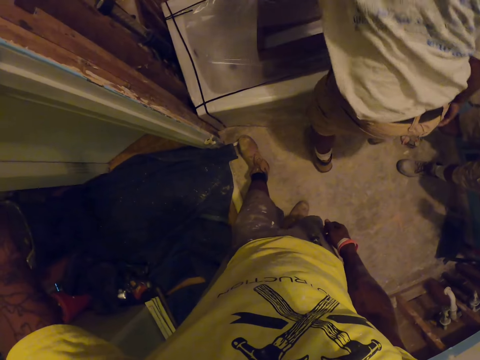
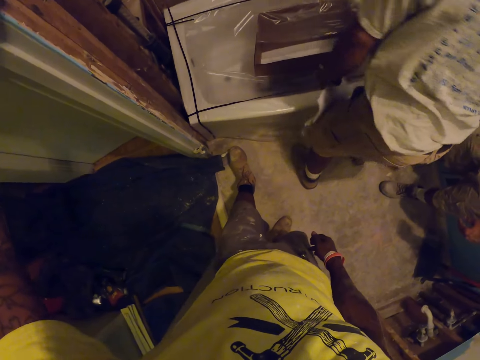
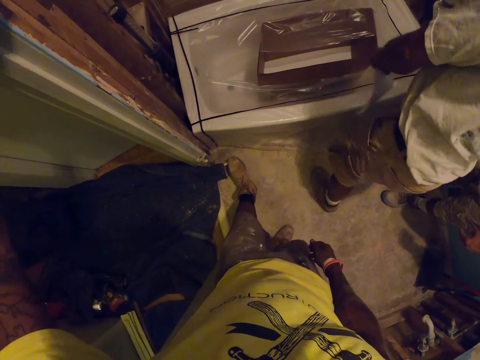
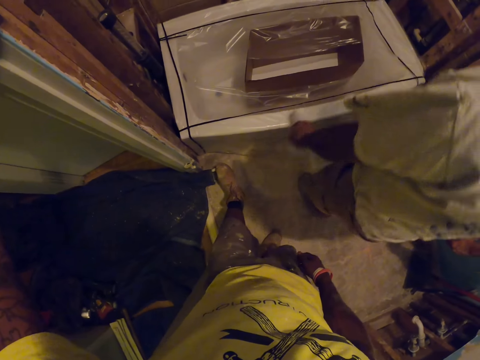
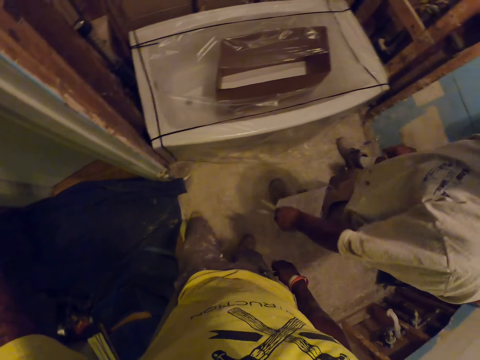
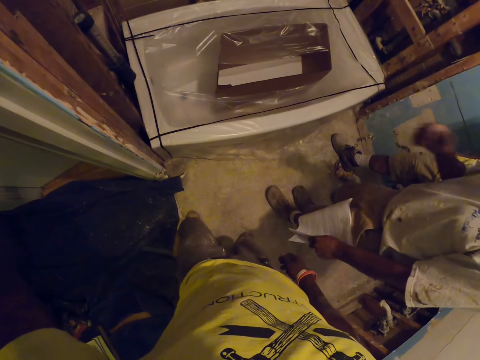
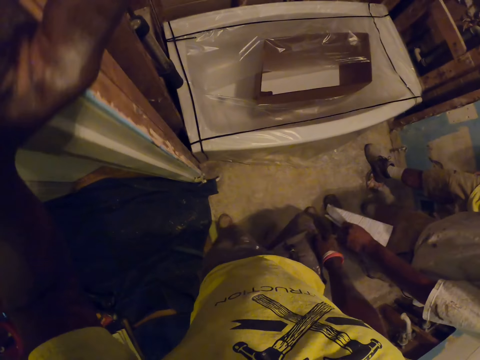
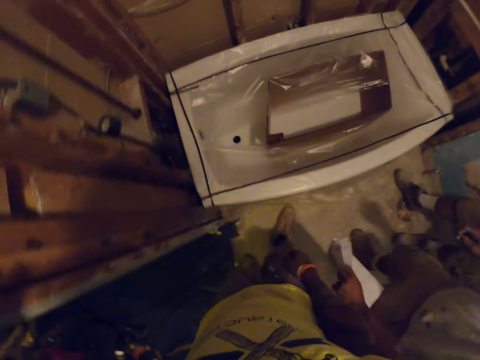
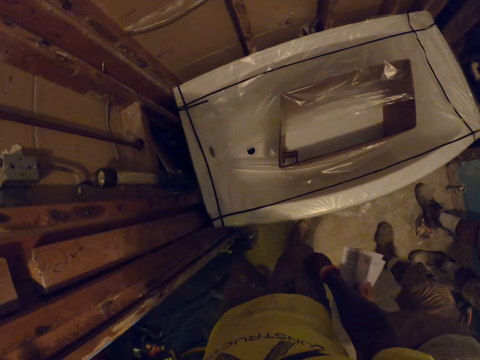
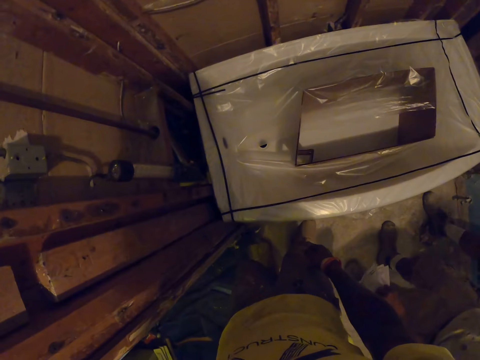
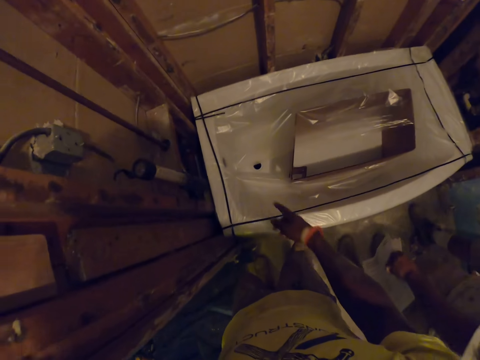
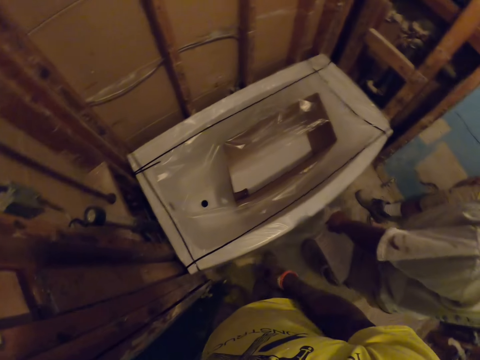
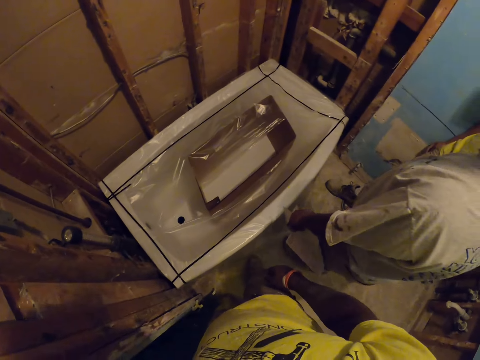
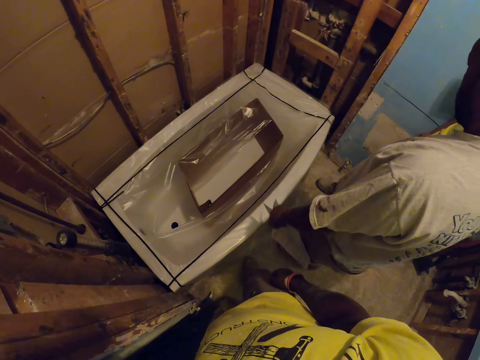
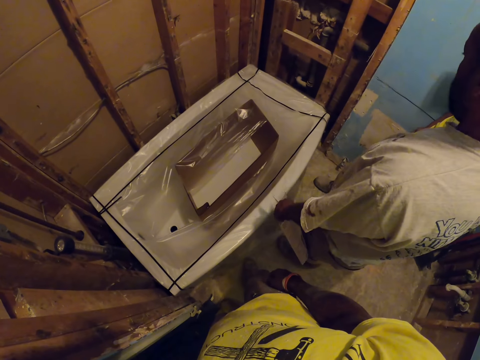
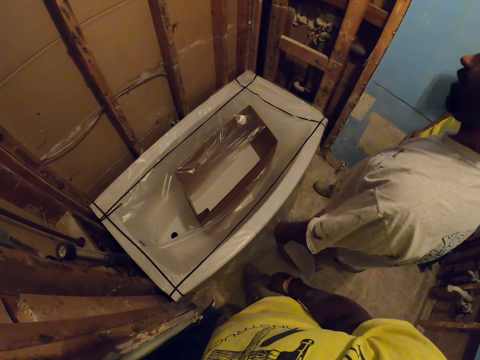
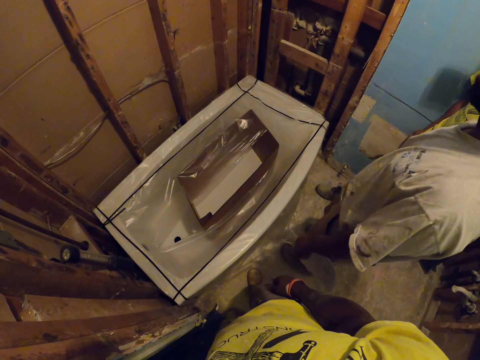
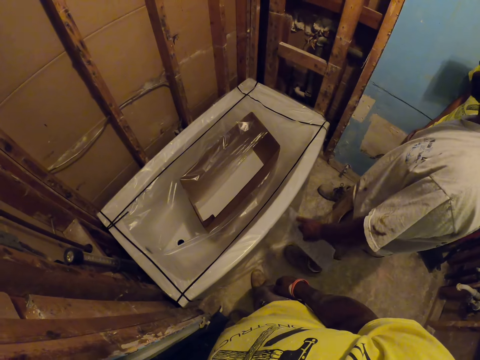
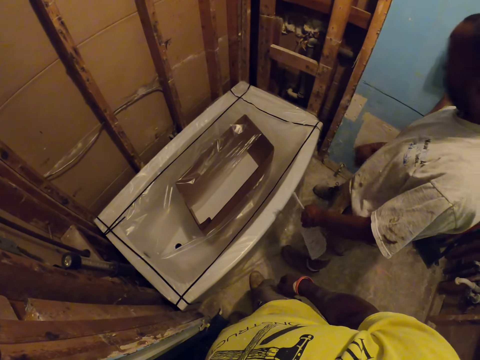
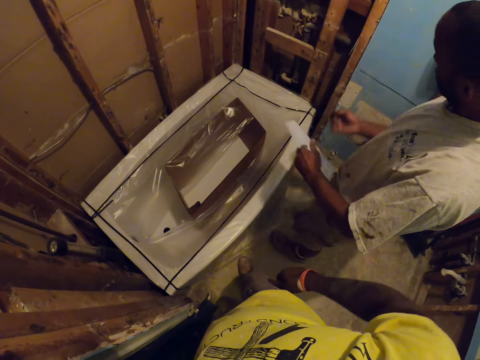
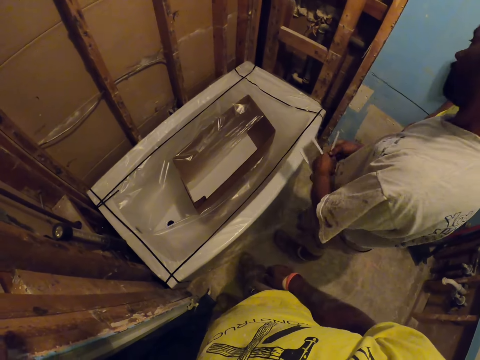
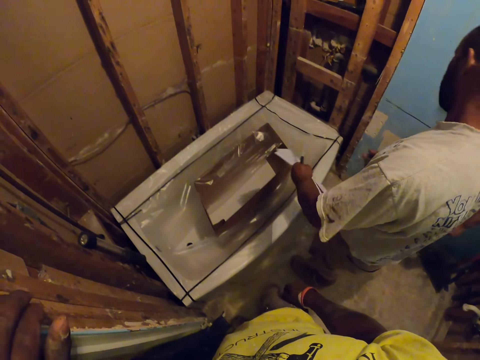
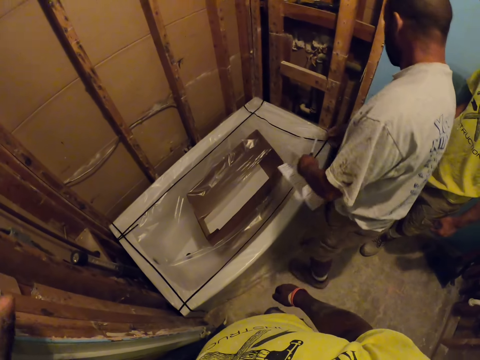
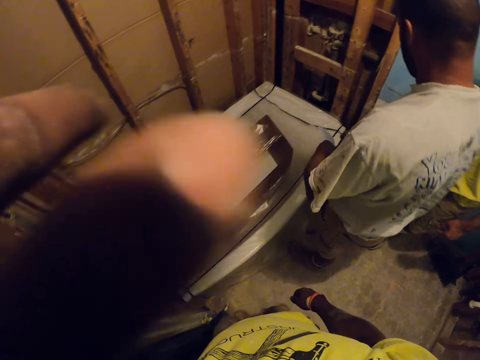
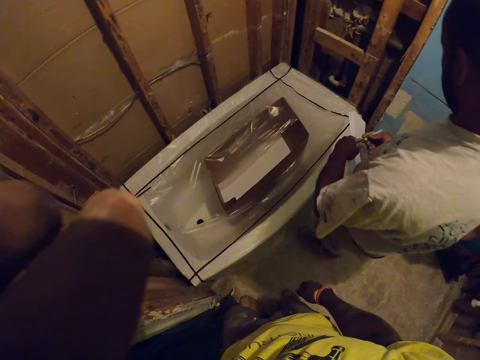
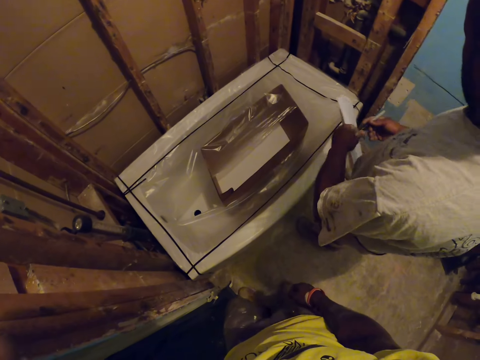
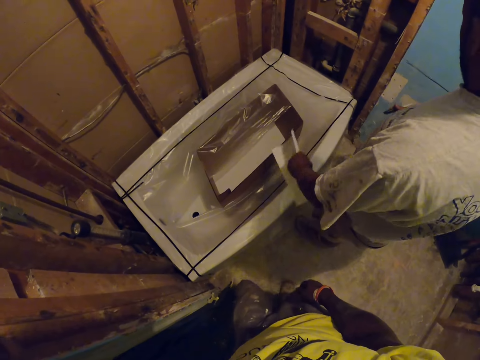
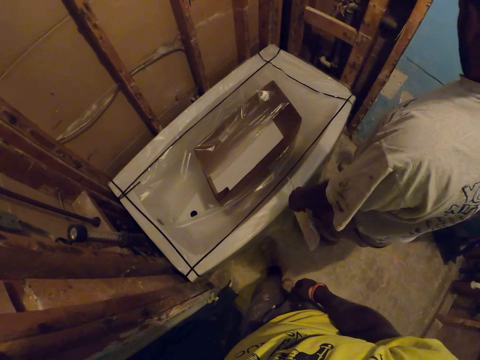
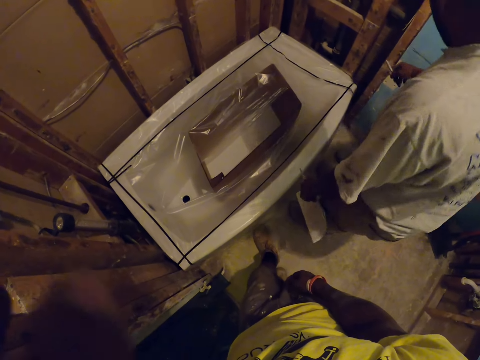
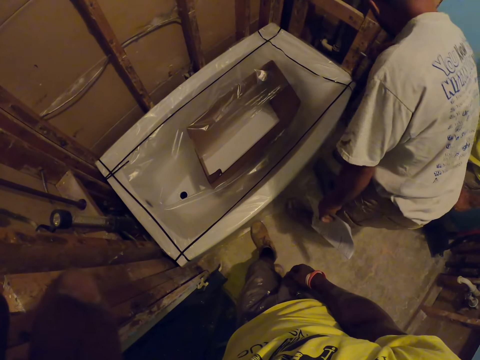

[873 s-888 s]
The apprentice moves away from the sink. The apprentice moves back. The camera wearer points toward the vertical left of the sink with his right hand. He withdraws his right hand. He talks to the apprentice and another man. He raises his left hand toward his face. He wipes the face.

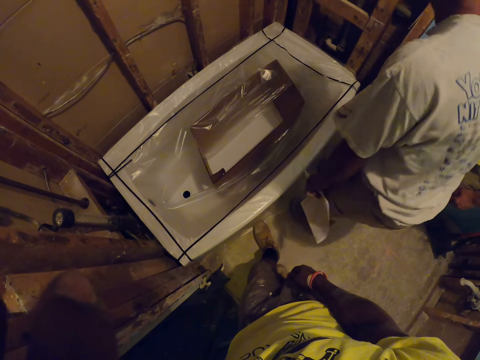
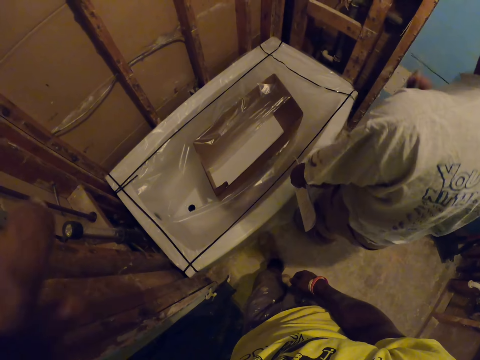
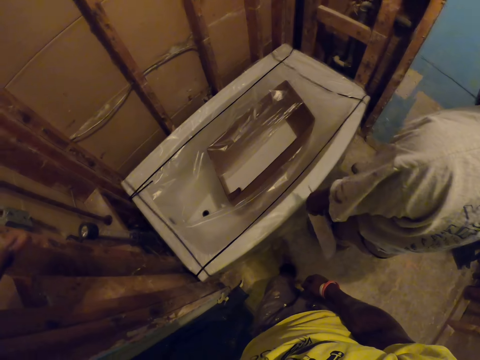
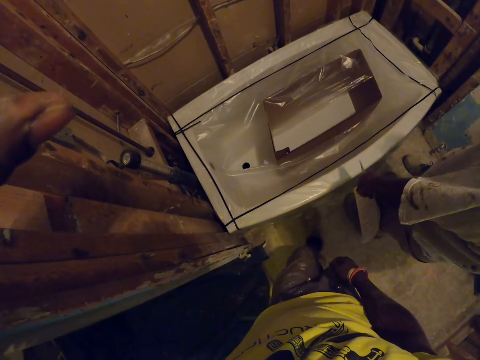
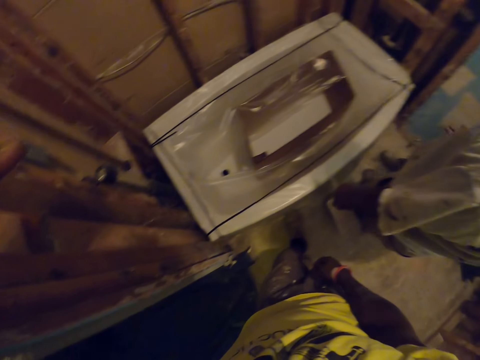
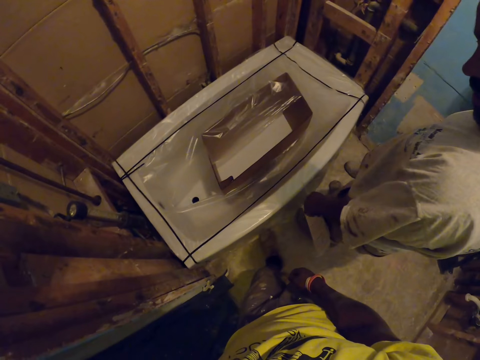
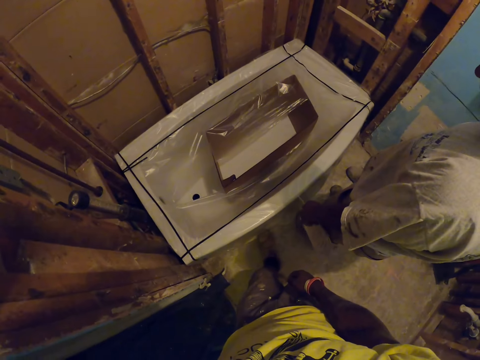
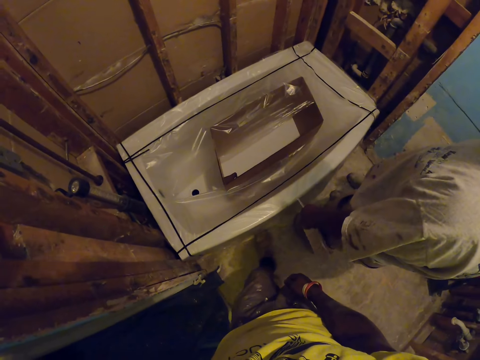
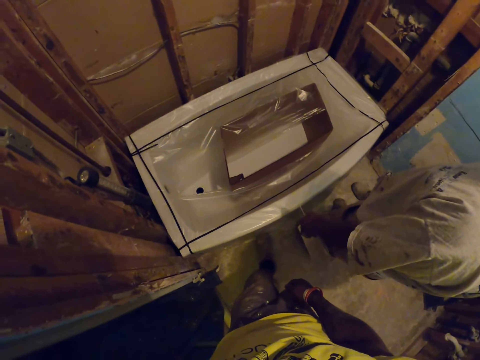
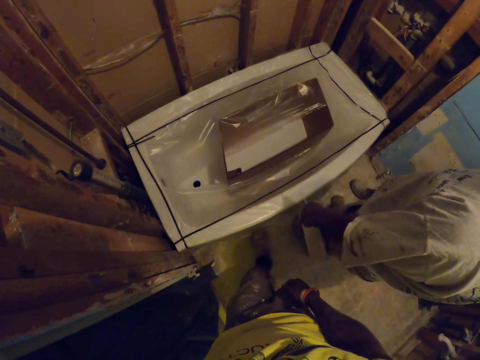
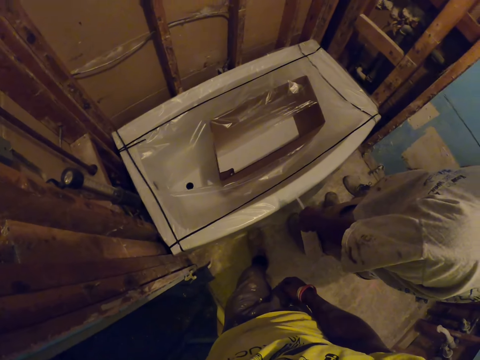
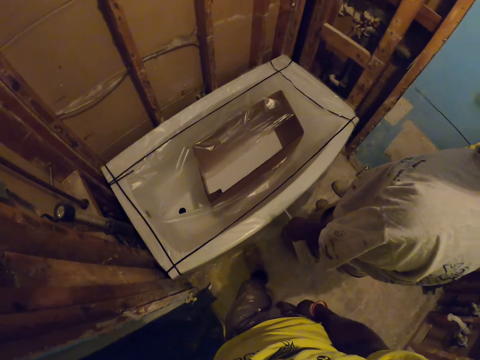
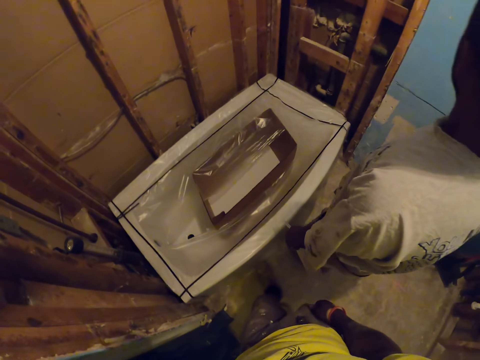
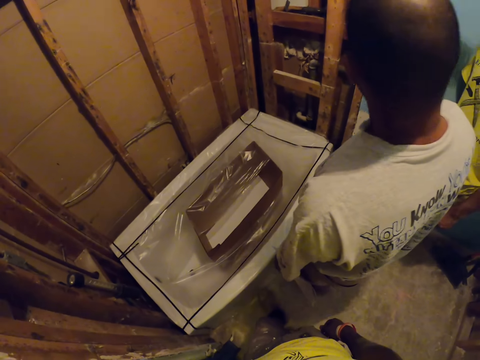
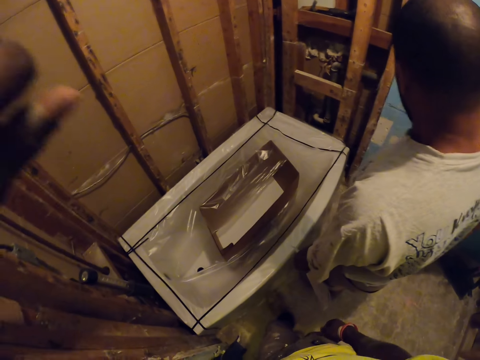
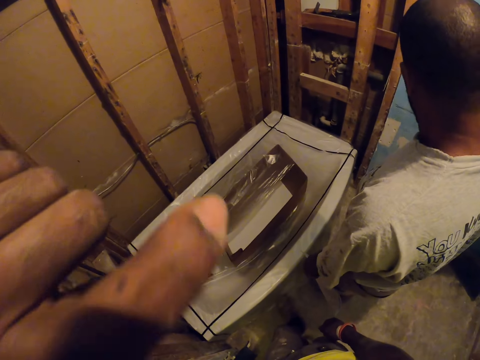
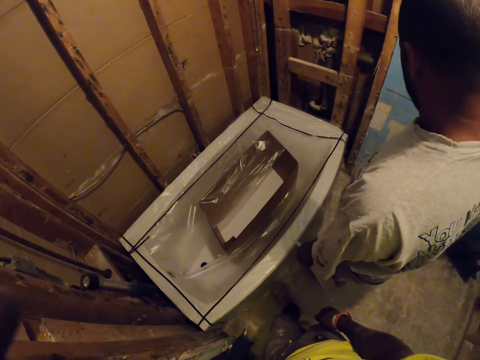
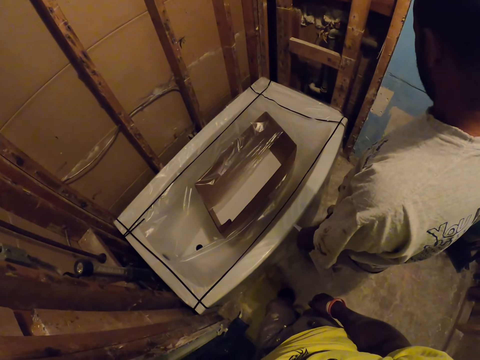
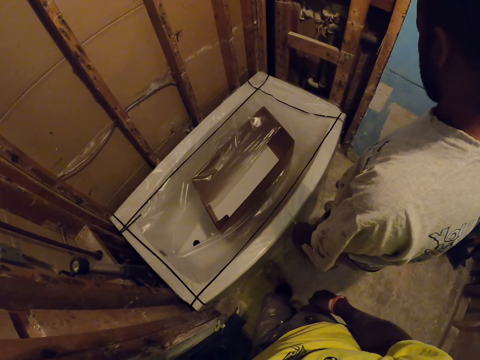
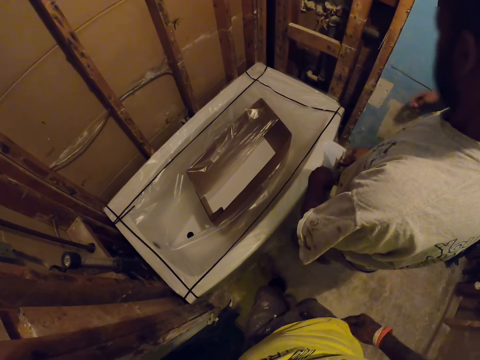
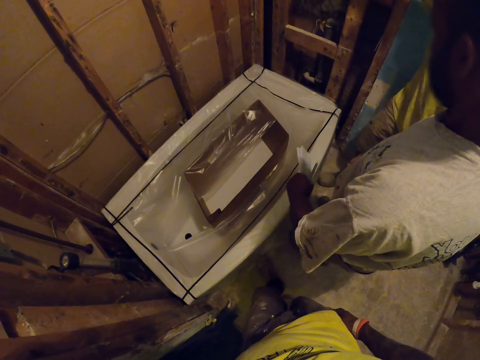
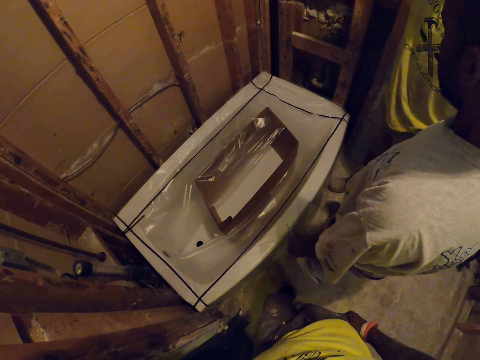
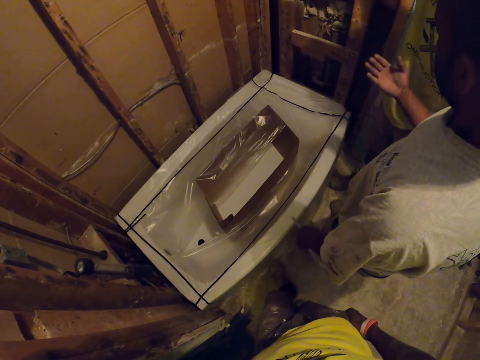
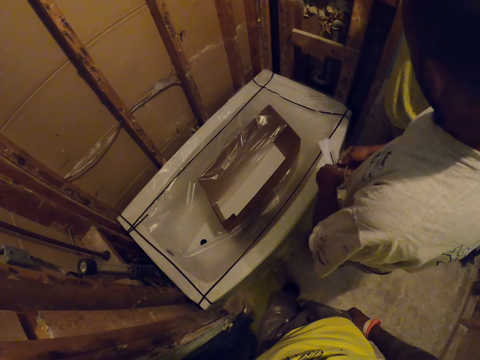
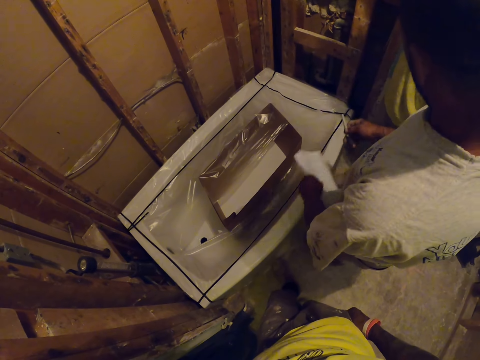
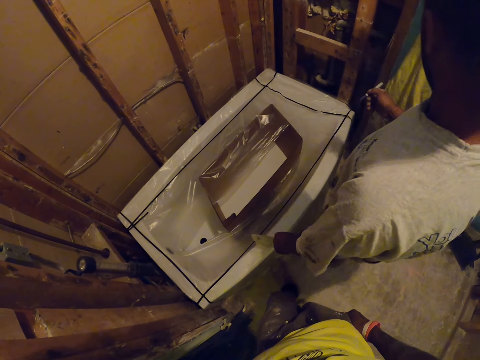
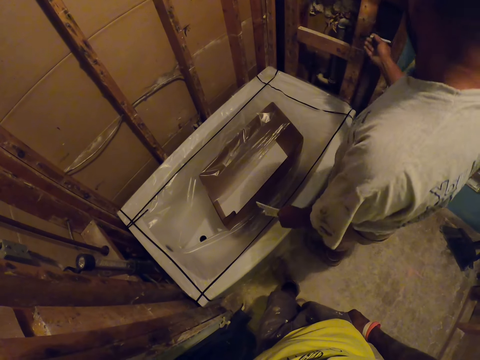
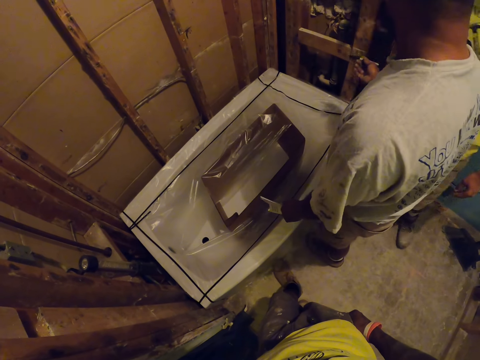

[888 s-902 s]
The camera wearer hangs his left hand on the hand. He talks to a man. He raises his left hand toward his face. He wipes the face. Another man touches the wall.
